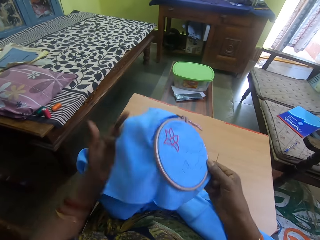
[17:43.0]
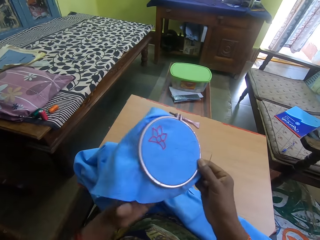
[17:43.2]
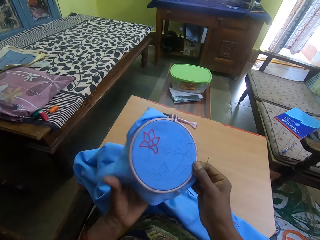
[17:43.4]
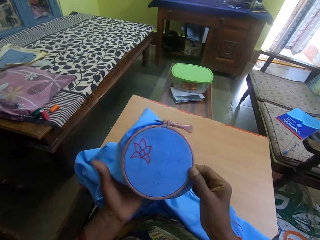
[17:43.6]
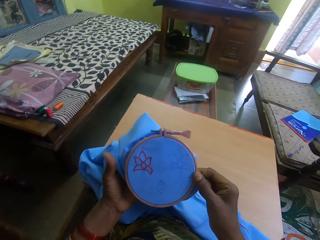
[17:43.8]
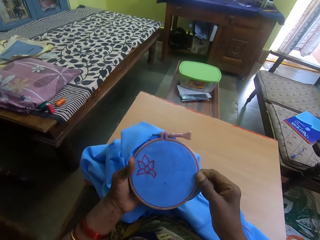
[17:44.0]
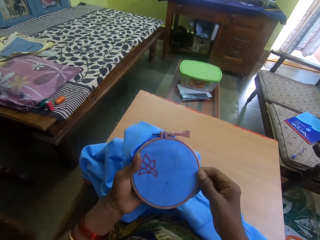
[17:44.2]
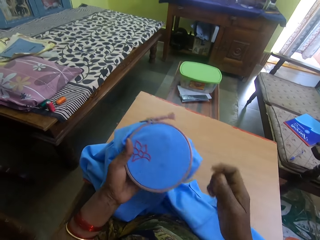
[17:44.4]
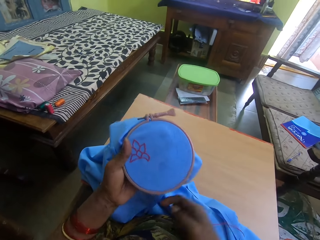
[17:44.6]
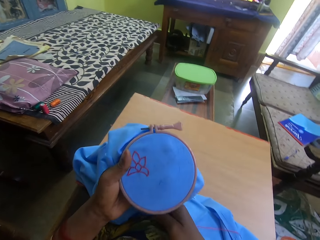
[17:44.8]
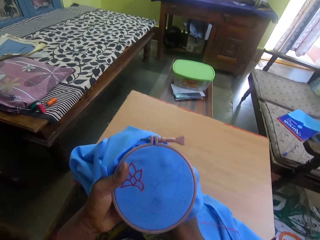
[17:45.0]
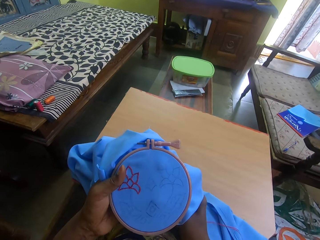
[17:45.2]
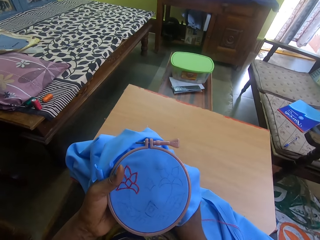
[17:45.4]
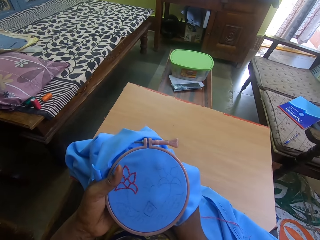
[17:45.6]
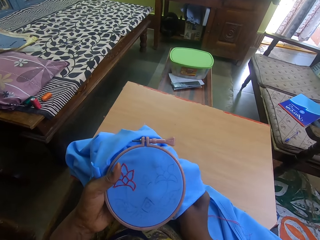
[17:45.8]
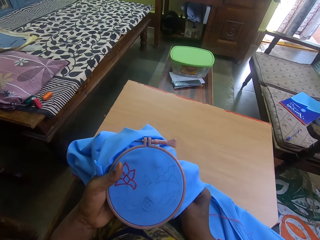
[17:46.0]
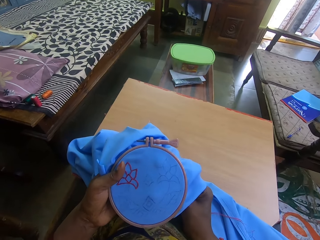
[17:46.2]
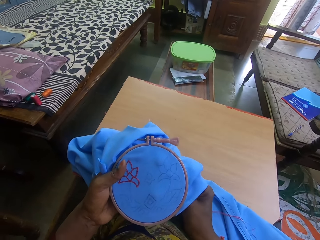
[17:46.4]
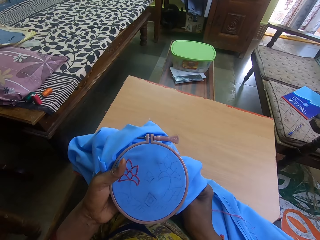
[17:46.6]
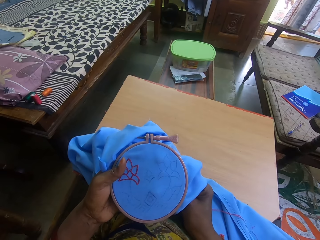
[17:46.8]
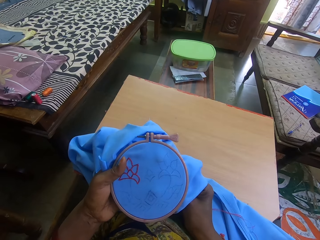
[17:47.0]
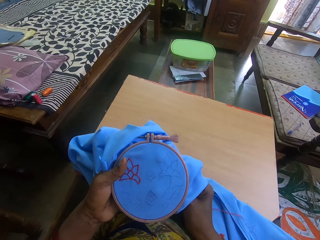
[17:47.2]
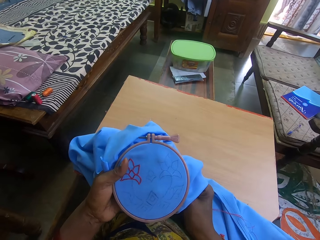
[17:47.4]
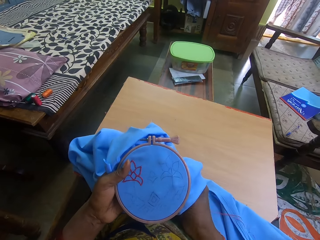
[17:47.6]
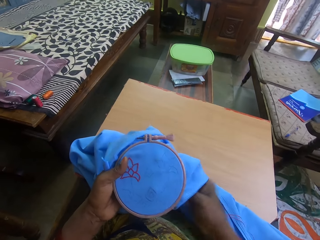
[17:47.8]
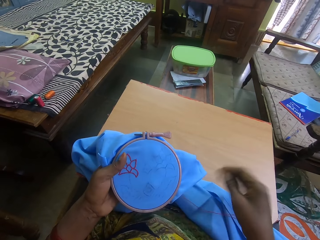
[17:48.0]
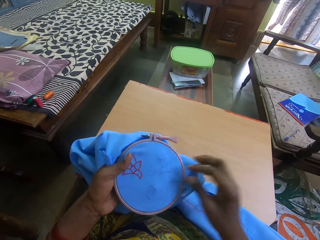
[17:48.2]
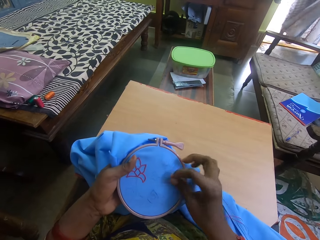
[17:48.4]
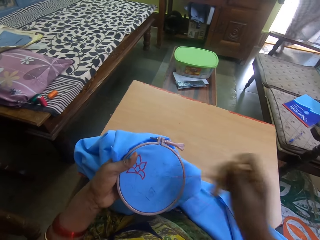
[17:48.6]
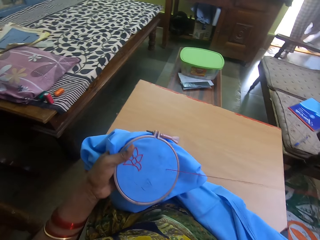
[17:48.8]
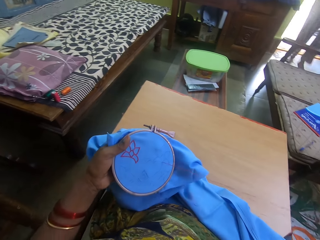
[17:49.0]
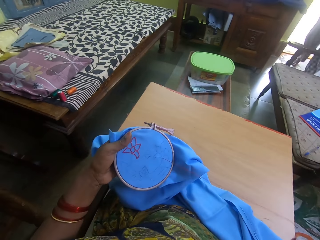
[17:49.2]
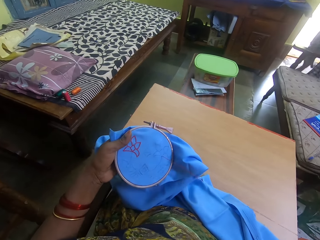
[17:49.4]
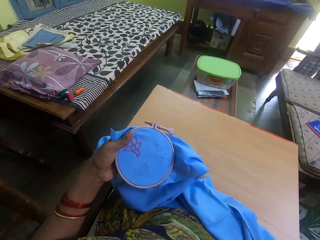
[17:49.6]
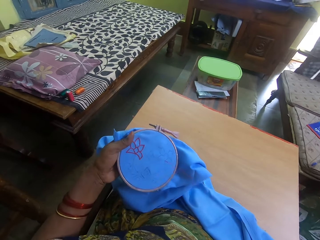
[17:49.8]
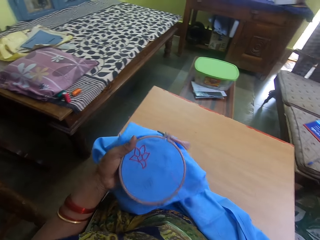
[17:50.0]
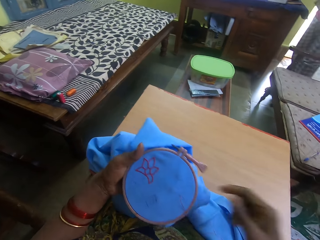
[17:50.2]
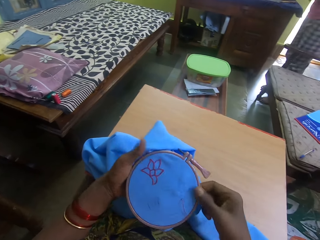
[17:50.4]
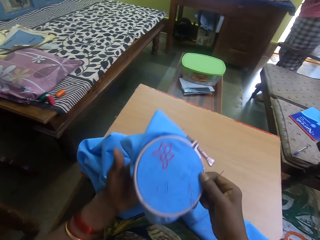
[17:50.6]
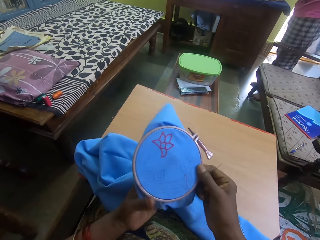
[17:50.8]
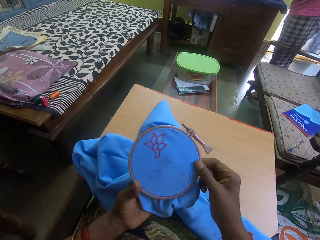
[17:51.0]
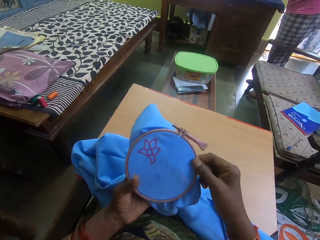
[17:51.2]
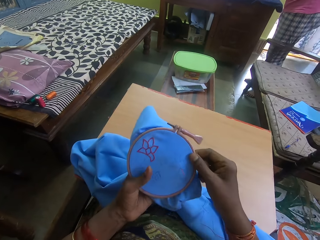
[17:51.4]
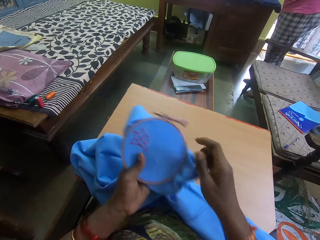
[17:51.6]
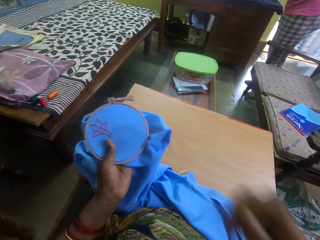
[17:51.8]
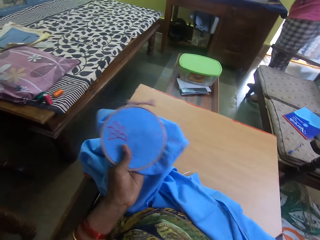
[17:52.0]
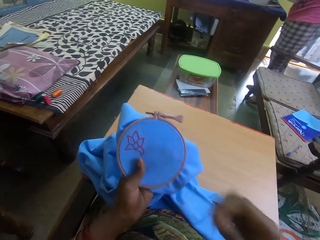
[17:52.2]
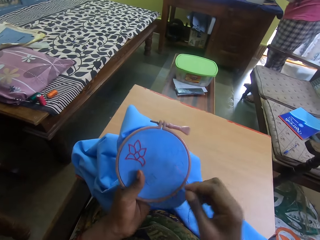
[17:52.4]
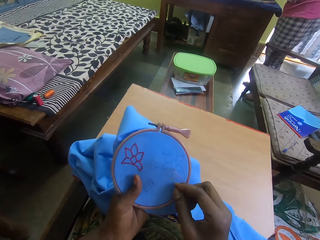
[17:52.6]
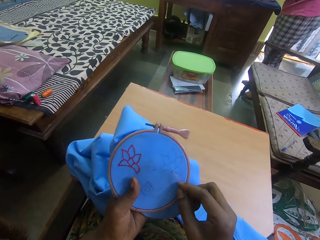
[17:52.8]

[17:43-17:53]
The camera wearer sews the cloth using the sewing needle. A person walks around. The person enters the room.

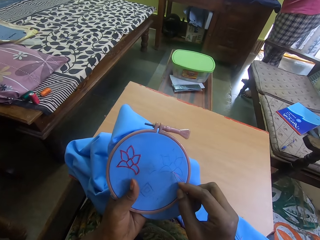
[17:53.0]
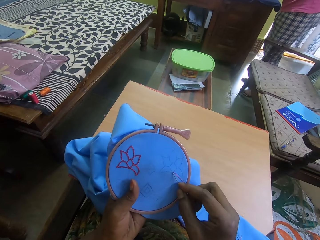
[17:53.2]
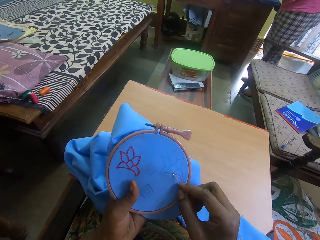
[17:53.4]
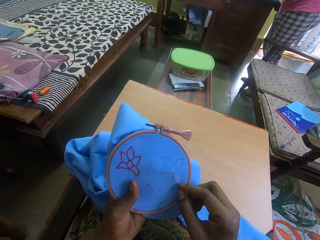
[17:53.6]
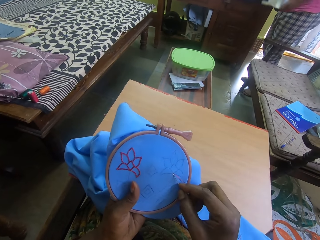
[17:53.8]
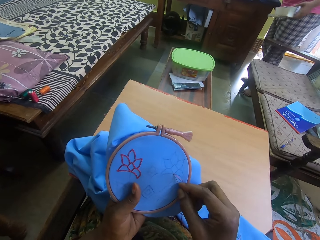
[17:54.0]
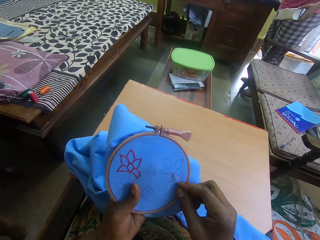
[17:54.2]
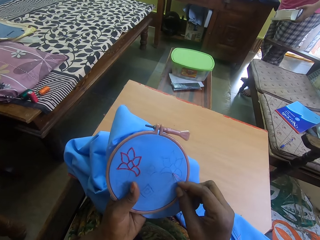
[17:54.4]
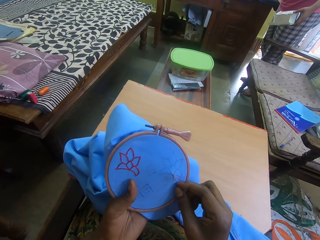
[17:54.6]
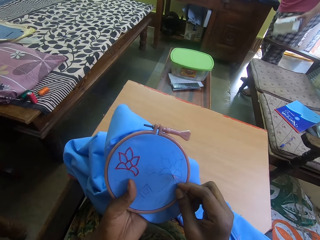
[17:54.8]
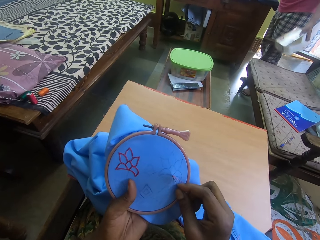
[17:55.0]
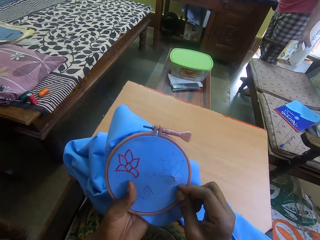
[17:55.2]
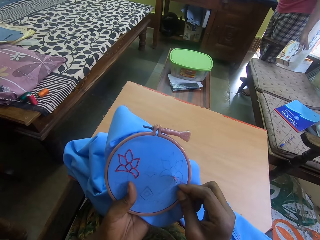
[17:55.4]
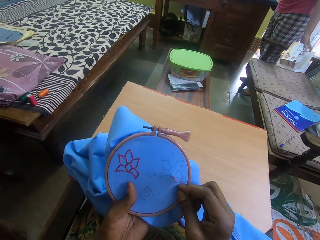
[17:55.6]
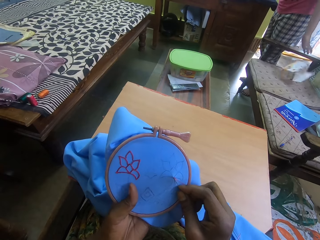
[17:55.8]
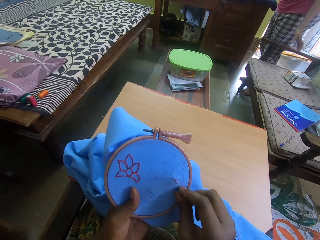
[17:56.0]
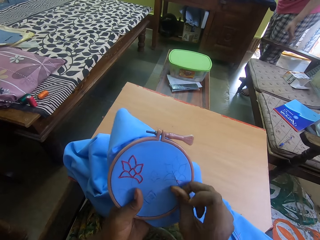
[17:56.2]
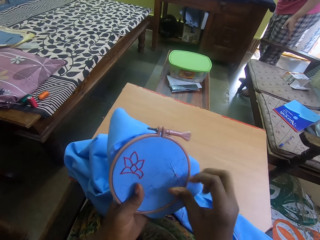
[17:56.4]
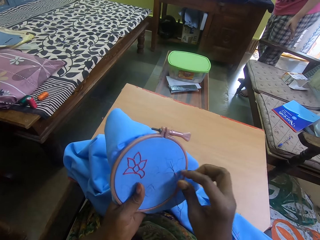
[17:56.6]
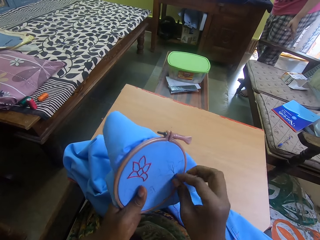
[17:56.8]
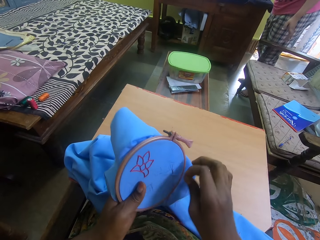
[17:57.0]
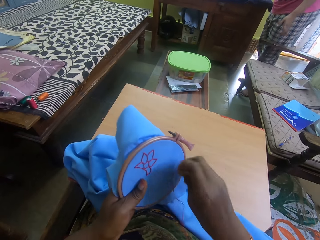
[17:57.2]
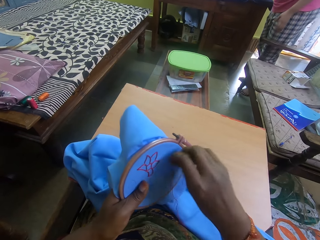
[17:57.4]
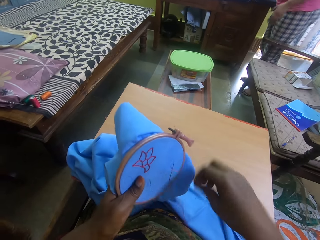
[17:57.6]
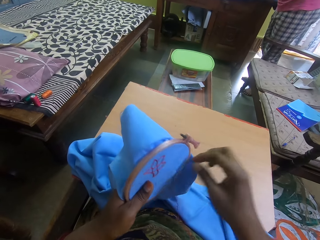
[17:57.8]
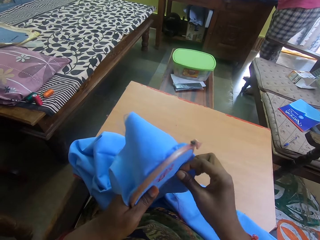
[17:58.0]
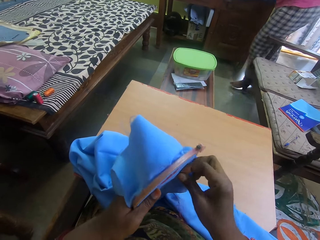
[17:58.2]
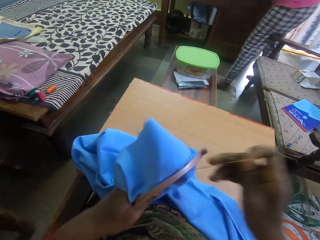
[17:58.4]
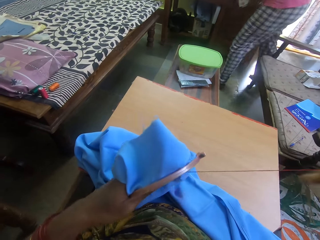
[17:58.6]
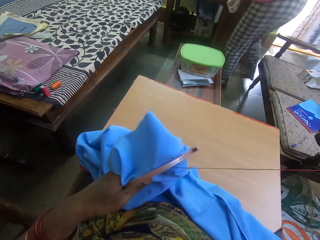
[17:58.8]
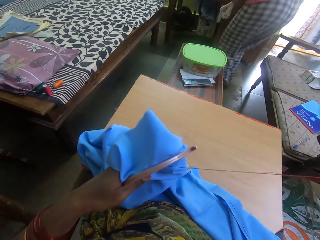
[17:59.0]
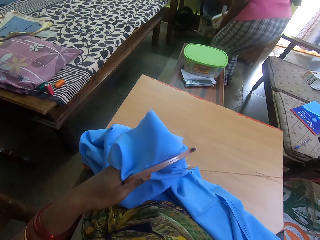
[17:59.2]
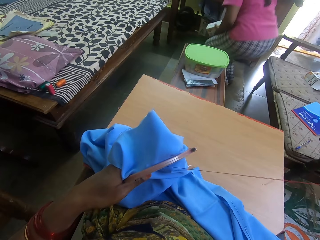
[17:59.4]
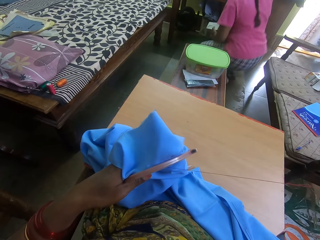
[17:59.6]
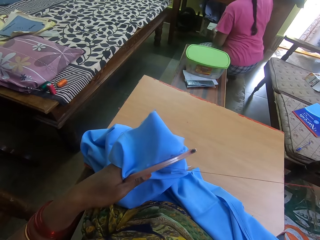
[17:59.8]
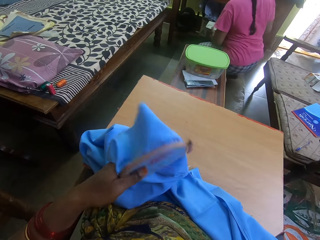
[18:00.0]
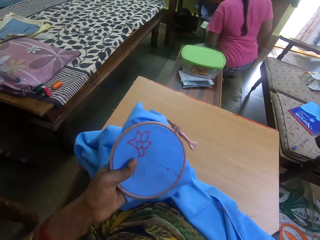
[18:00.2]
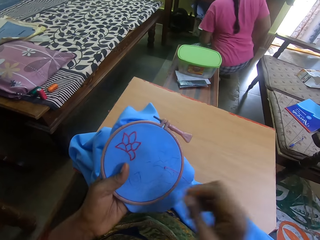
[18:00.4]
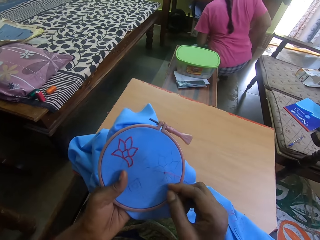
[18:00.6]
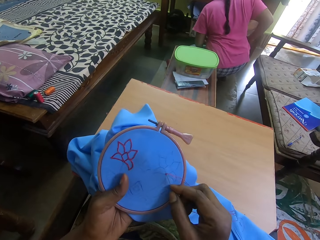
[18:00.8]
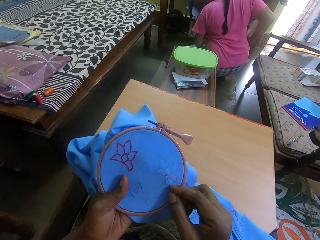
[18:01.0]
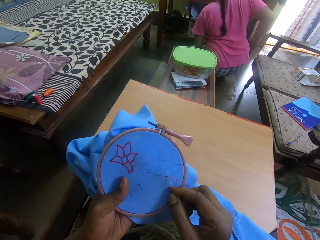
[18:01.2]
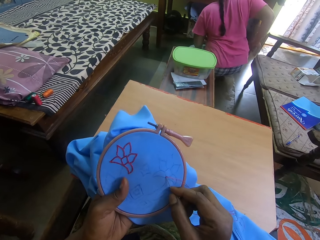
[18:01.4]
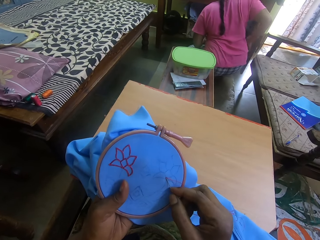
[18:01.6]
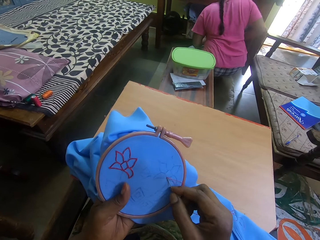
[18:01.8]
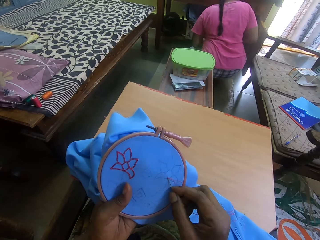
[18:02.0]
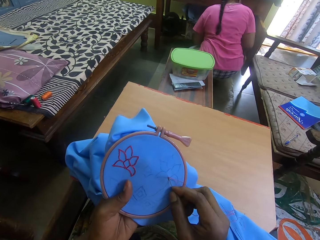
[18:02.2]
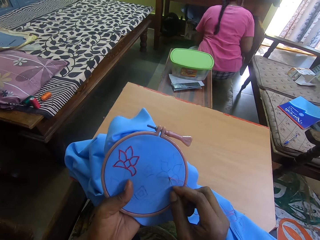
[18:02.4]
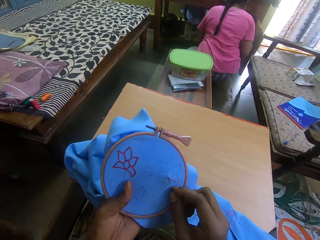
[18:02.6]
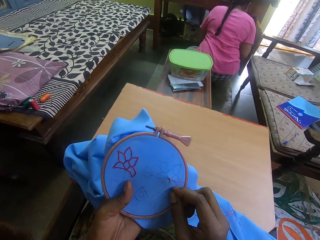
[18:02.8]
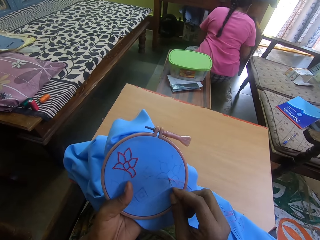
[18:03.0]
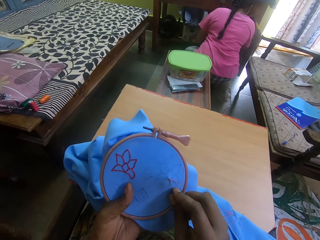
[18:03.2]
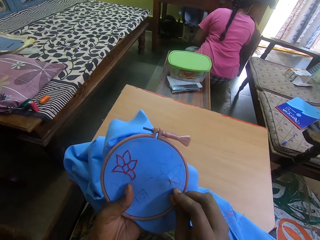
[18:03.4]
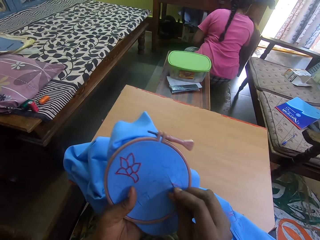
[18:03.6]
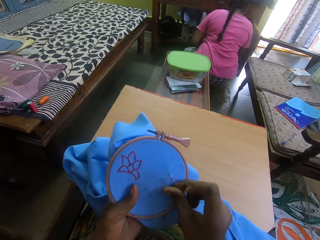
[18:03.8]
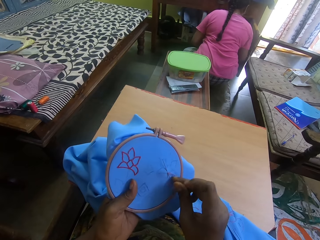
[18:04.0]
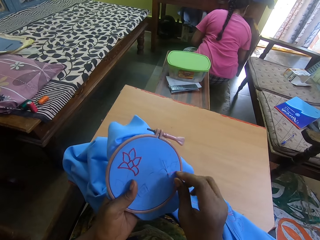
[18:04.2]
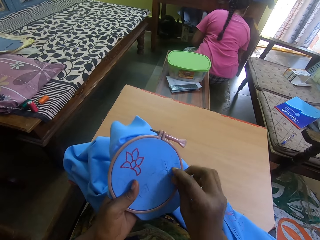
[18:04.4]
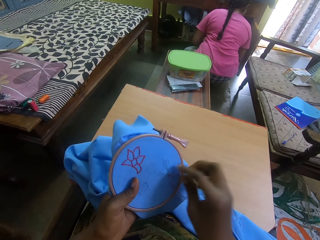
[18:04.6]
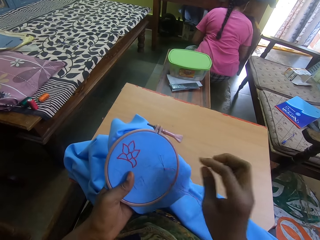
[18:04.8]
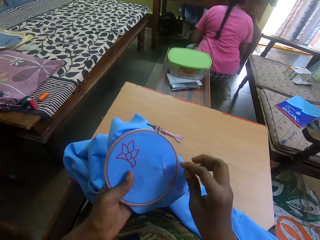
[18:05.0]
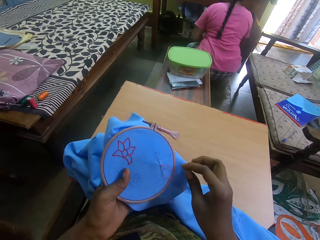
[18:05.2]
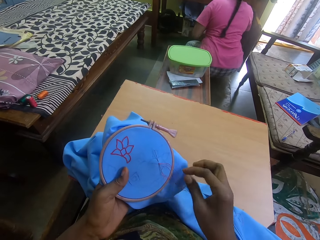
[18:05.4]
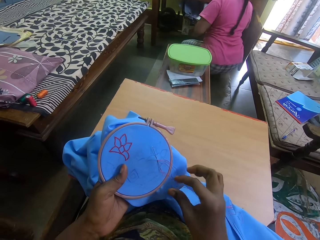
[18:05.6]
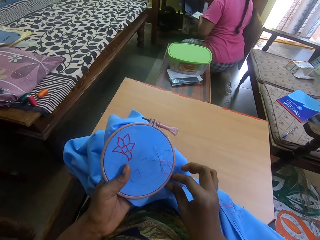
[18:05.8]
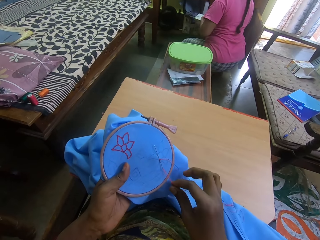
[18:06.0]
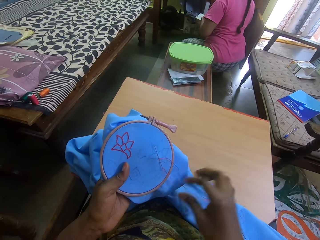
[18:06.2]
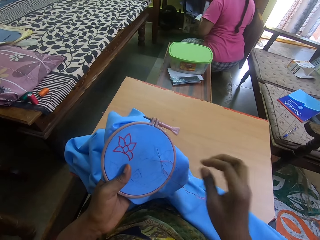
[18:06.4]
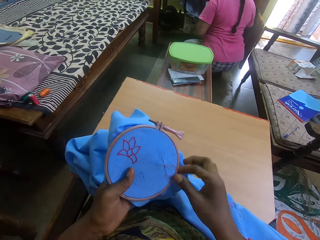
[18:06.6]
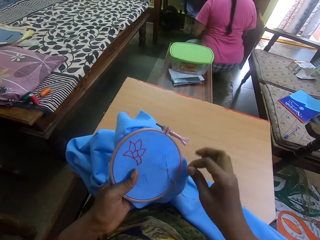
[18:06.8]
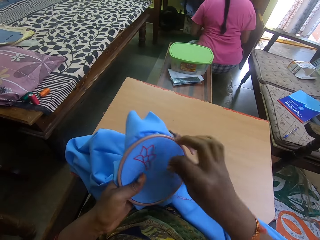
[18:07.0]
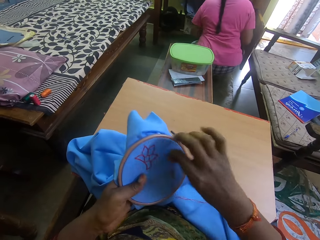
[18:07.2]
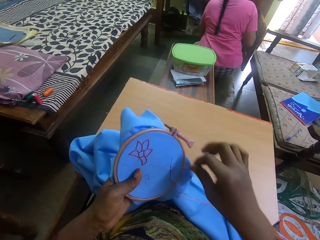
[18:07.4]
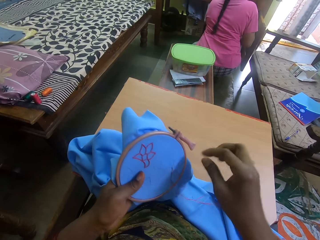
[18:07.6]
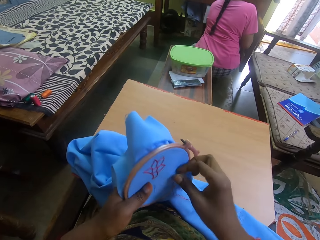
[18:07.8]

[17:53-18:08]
A person takes a box on the drawer and puts the box on the couch. The person walks around. The camera wearer straightens the yarn. The person squats on the floor and bends. The camera wearer sews the piece of fabric with the sewing needle. The person opens the drawer. The camera wearer talks to the person. They sew the piece of fabric with the sewing needle.
